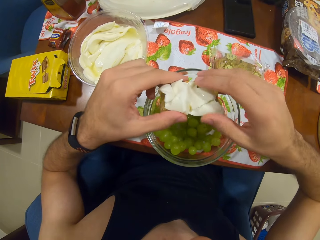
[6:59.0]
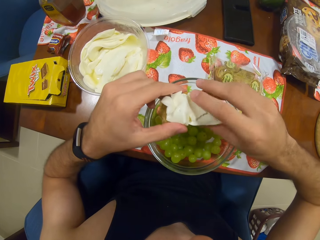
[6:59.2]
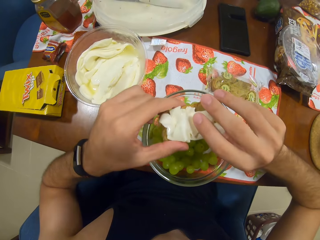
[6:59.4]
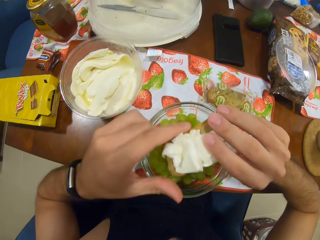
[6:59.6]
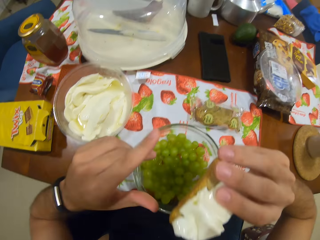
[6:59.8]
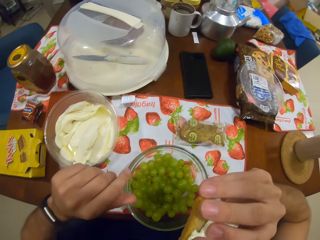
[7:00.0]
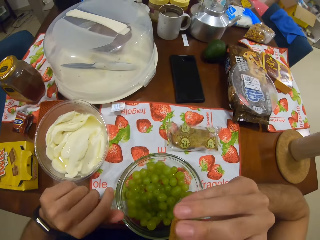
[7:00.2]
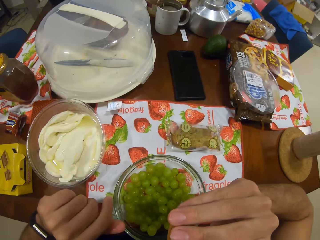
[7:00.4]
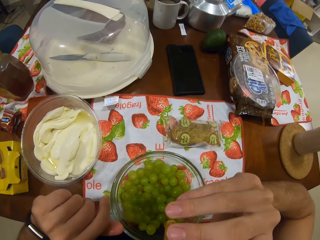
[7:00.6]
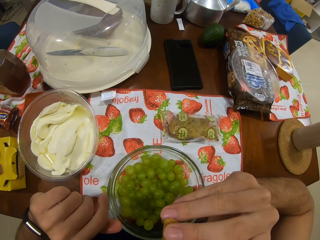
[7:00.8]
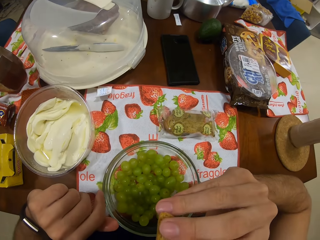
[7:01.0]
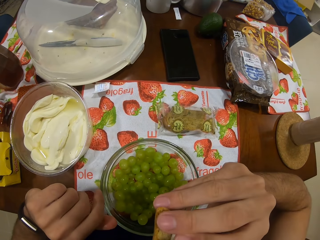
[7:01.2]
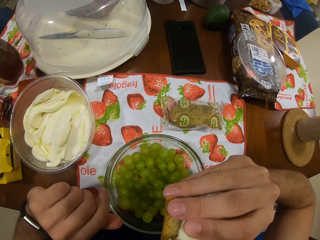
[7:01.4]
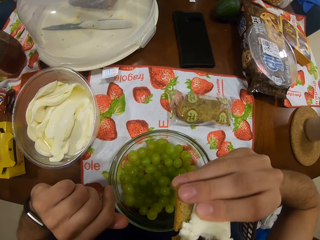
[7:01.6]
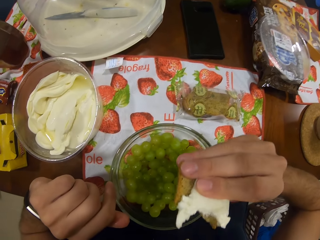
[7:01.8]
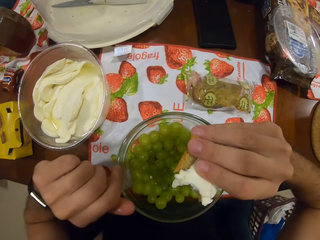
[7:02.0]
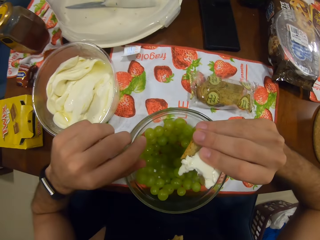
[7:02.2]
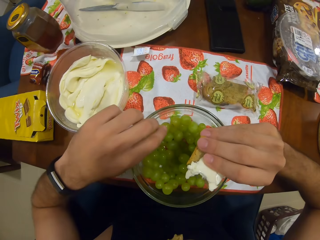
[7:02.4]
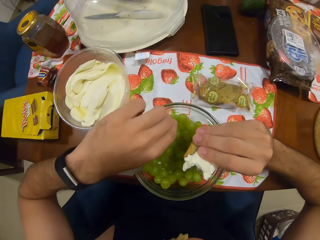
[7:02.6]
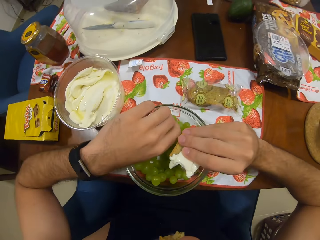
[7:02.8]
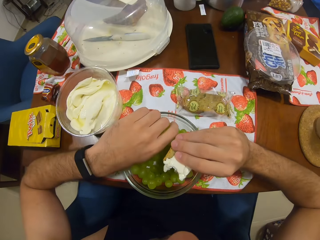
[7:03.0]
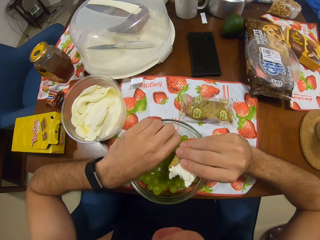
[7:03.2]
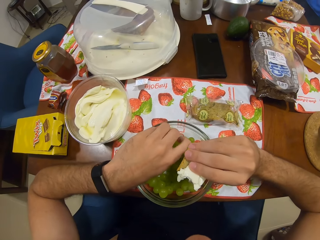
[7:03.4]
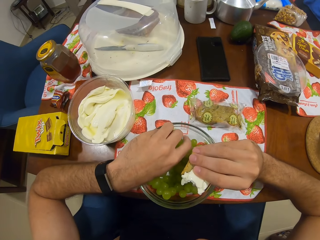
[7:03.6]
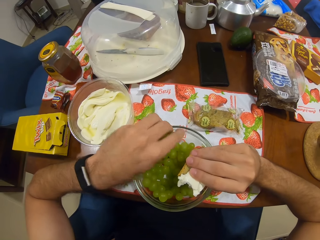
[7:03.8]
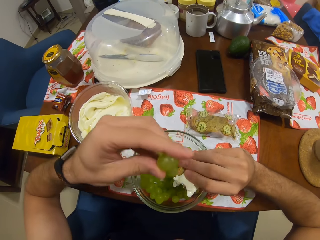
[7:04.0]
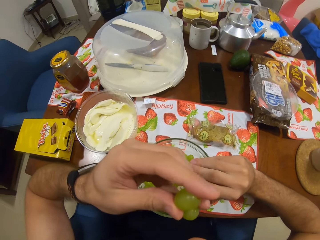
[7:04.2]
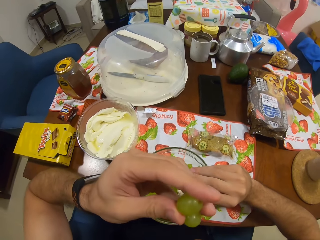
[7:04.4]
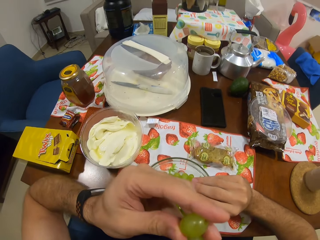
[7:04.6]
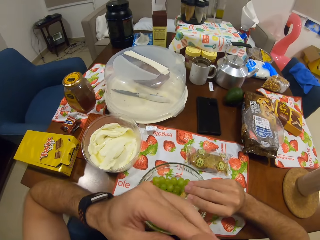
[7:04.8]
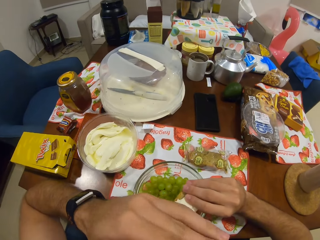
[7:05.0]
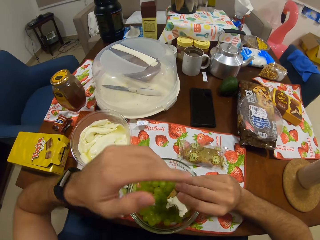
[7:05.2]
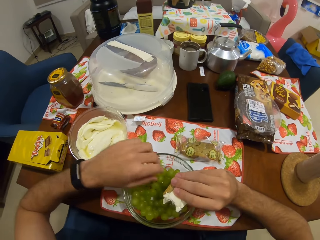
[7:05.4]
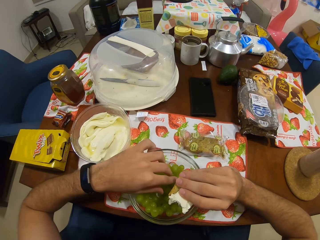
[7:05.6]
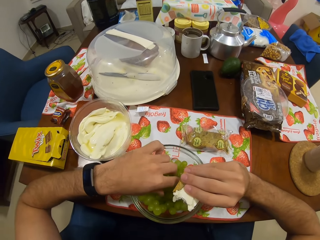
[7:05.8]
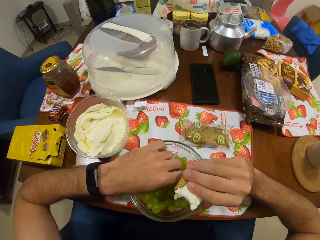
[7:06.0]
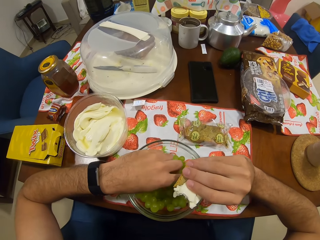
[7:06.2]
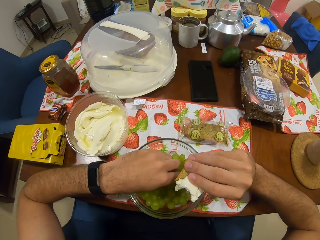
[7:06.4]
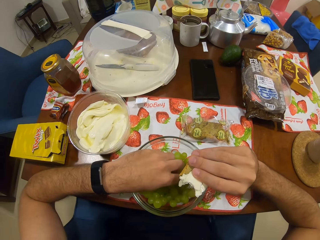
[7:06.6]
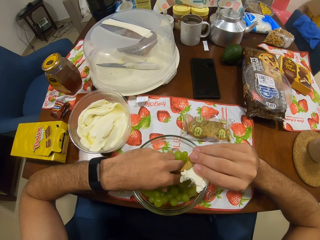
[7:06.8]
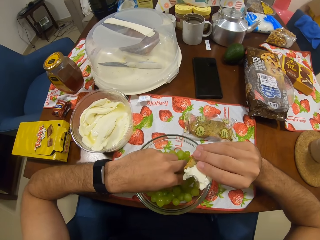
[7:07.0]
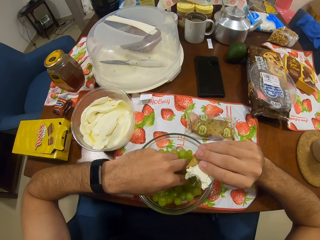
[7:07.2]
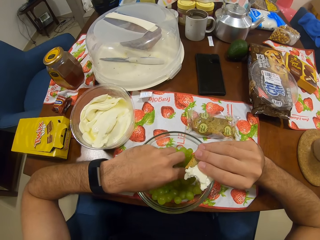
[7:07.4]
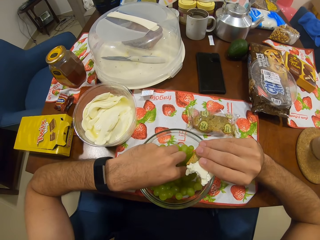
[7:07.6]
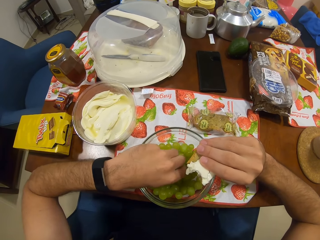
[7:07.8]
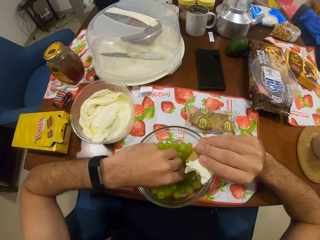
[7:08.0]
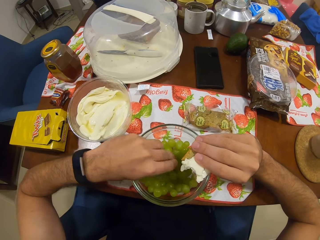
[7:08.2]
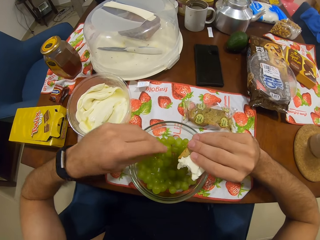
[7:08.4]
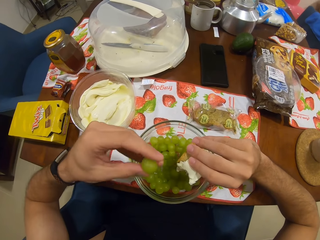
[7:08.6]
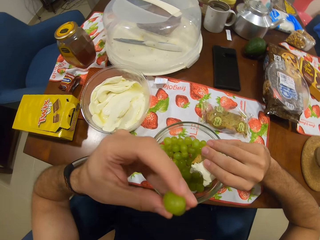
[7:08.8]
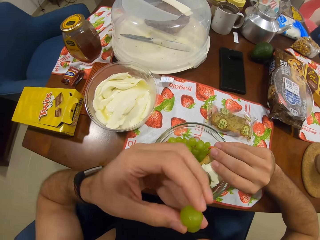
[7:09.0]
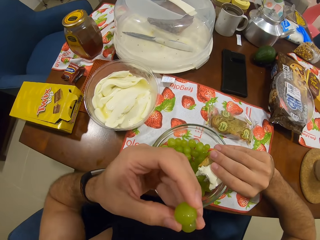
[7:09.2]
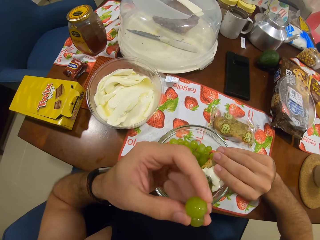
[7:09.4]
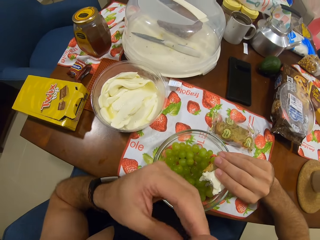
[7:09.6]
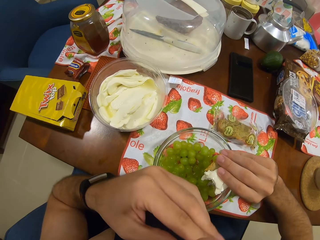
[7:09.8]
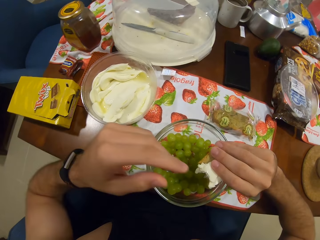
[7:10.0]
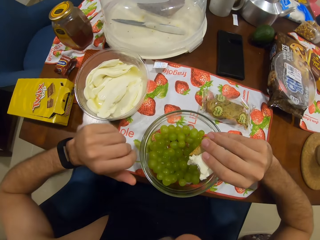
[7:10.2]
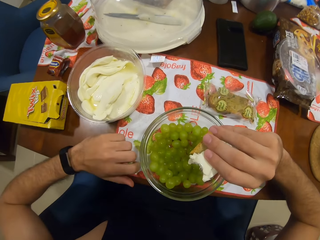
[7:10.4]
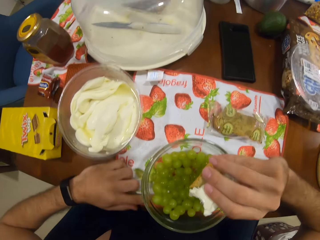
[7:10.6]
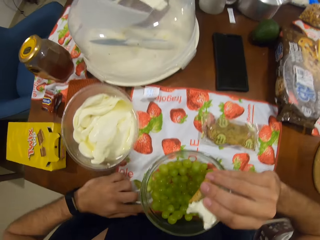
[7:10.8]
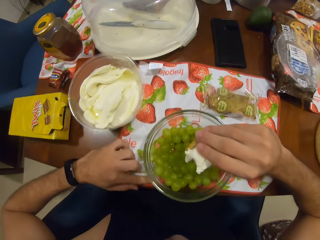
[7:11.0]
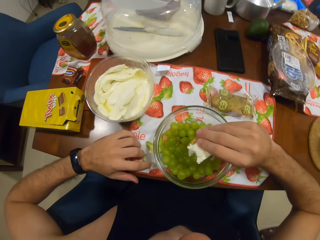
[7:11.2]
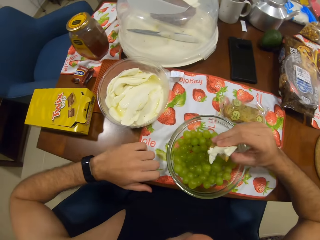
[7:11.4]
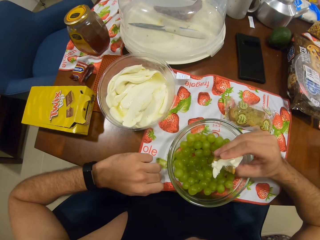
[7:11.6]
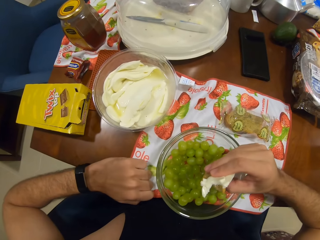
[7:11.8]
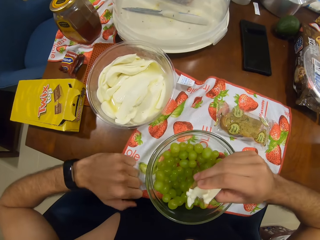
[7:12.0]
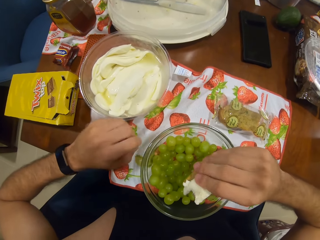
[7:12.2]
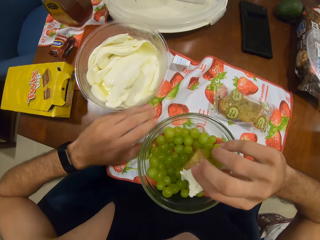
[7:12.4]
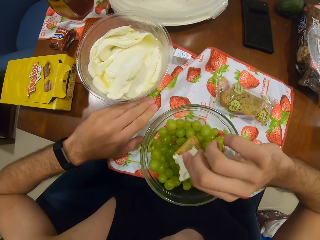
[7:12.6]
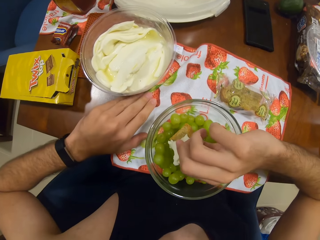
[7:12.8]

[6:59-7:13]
The camera wearer eats the snack. They pick the grapes and eat the grapes. They pick the grapes and eat the grapes.

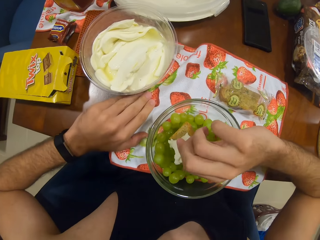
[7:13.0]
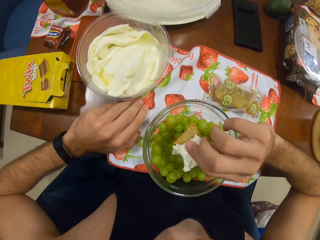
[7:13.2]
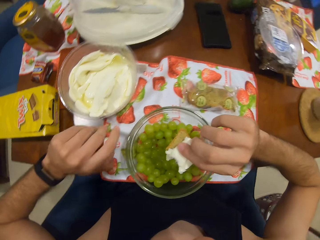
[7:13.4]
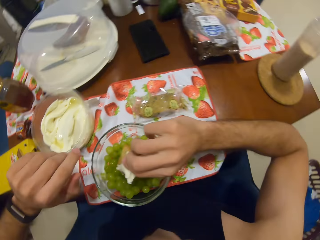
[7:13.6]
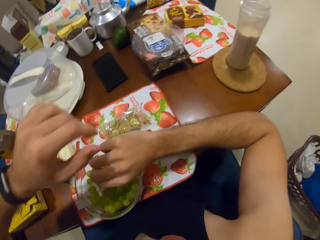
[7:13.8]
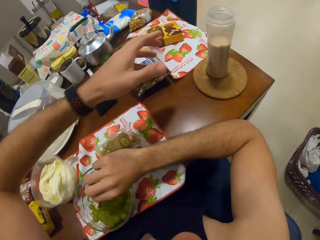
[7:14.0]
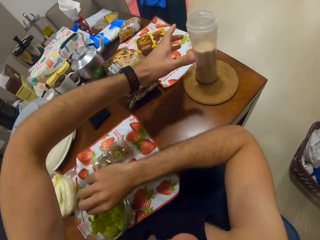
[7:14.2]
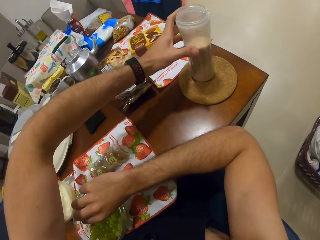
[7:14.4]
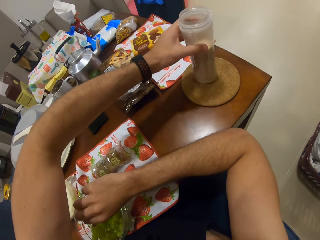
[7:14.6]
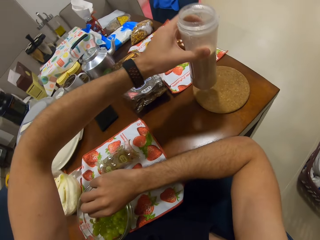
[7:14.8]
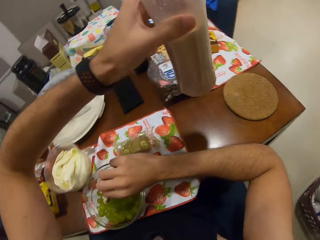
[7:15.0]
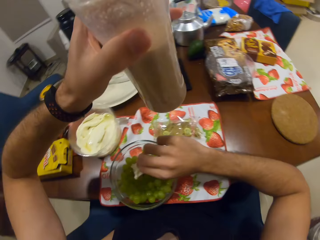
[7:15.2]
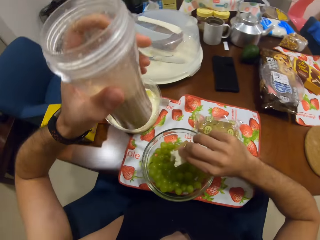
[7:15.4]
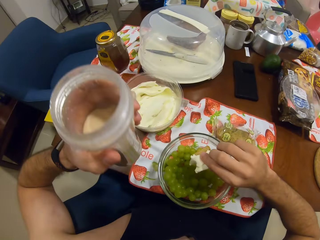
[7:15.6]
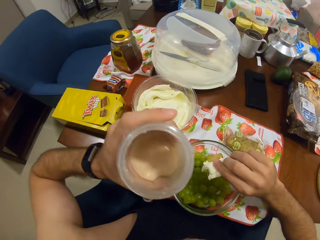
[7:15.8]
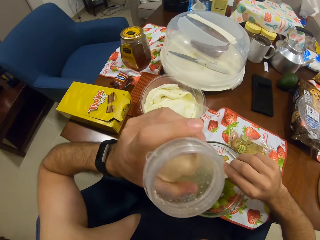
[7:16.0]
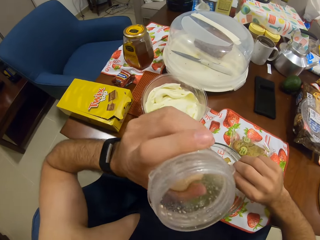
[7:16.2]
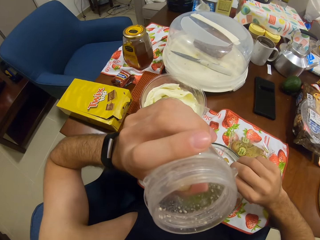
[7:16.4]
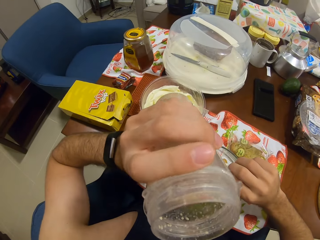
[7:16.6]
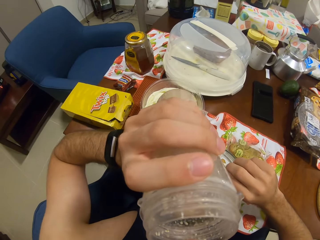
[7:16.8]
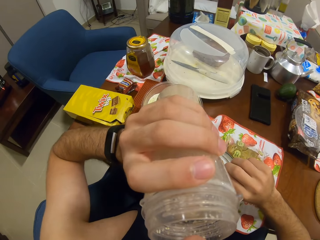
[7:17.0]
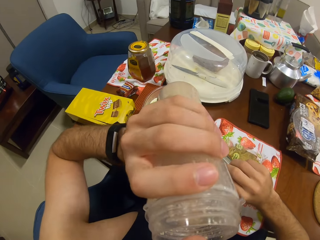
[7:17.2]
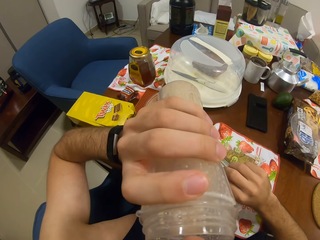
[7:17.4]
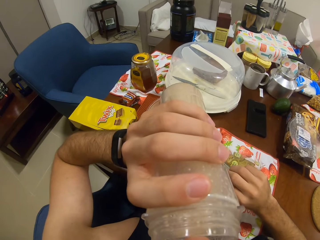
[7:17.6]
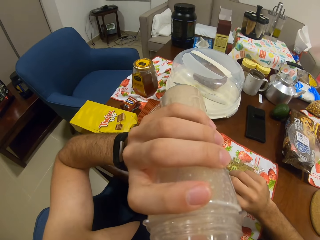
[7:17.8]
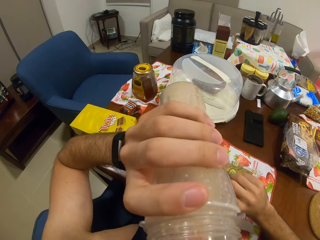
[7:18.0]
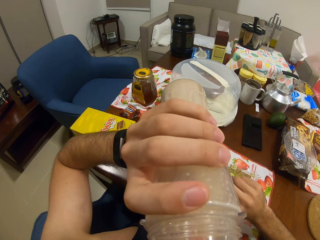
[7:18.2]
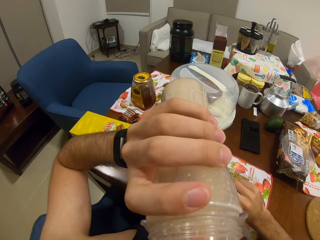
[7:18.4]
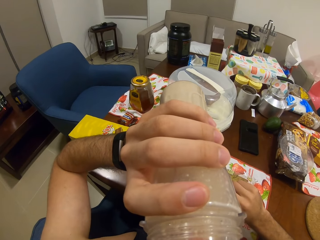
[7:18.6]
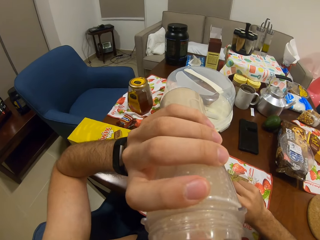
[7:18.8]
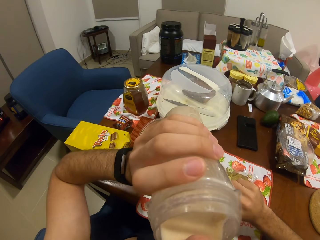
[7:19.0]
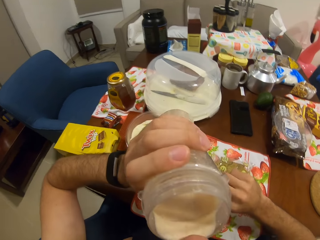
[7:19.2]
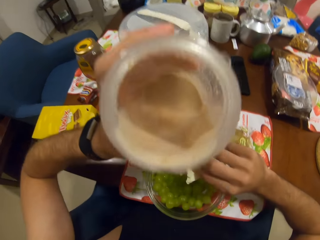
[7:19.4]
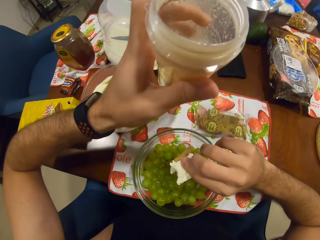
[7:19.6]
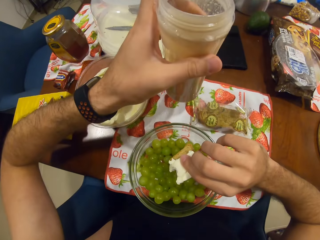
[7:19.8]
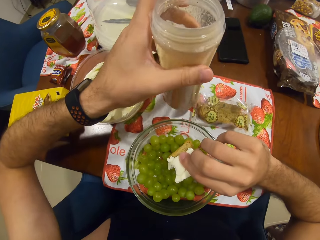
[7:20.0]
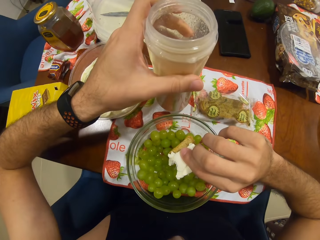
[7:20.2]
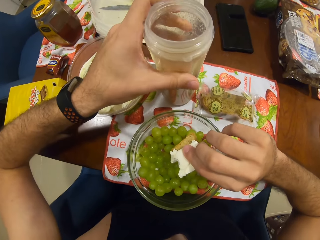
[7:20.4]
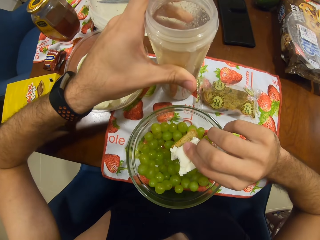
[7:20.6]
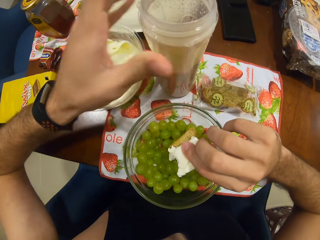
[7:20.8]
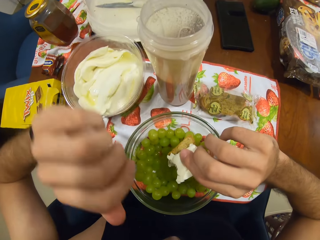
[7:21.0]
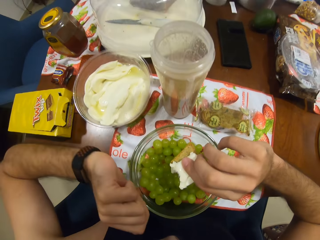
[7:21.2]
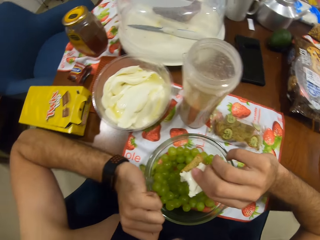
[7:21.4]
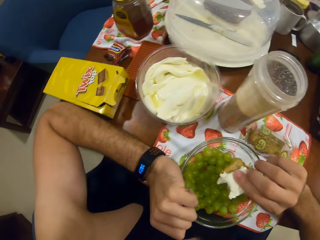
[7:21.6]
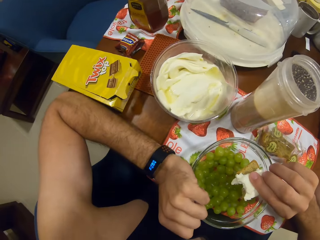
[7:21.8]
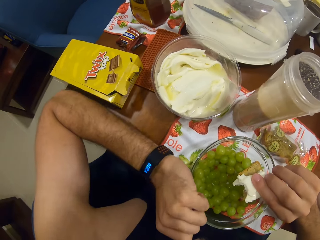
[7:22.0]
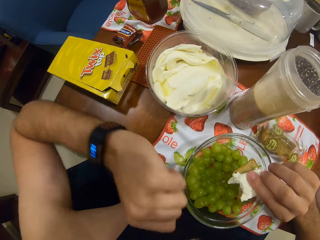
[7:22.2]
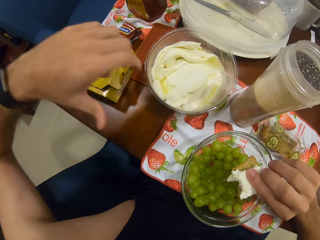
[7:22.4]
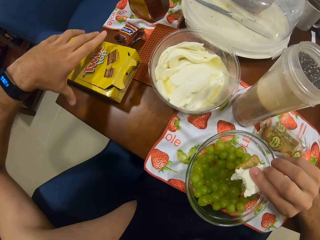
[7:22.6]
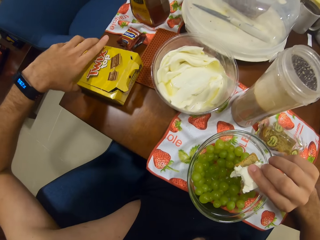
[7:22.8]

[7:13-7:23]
The camera wearer picks a cup of smoothie. They drink the smoothie. They drop the cup of smoothie. They return the drink.
